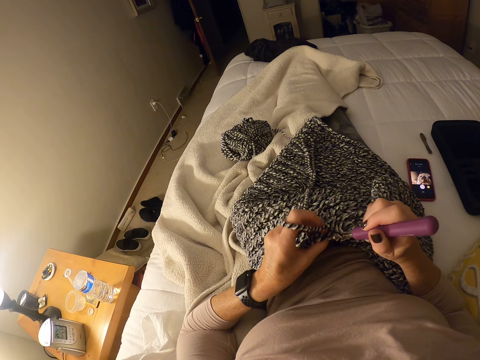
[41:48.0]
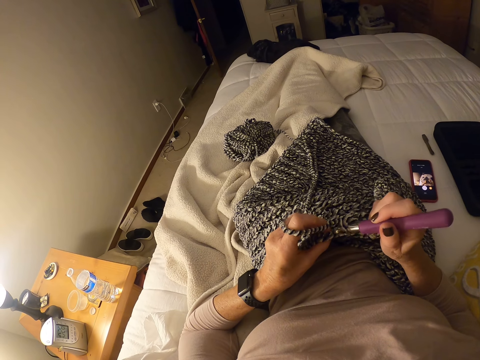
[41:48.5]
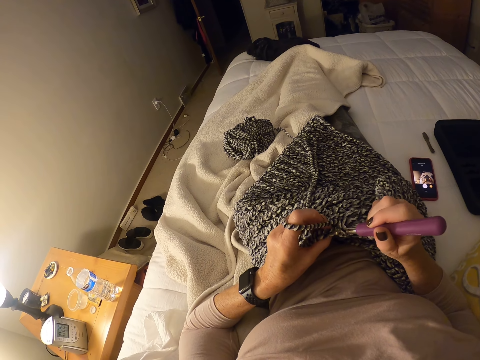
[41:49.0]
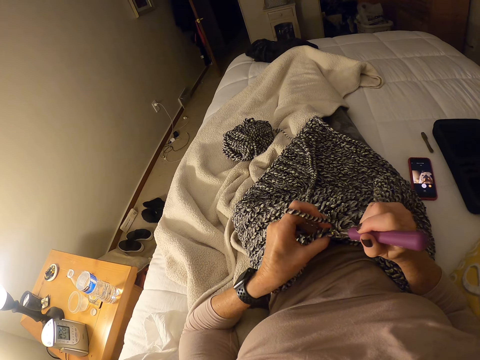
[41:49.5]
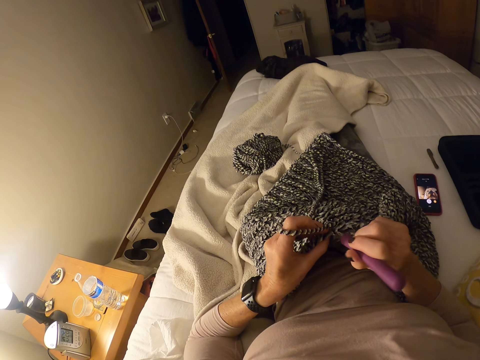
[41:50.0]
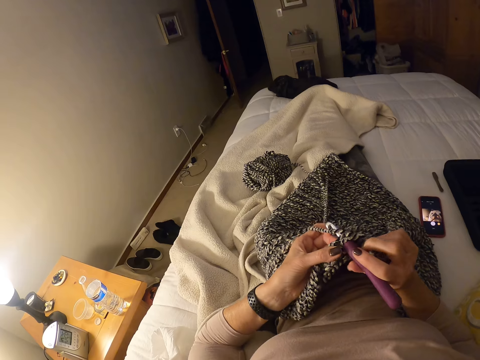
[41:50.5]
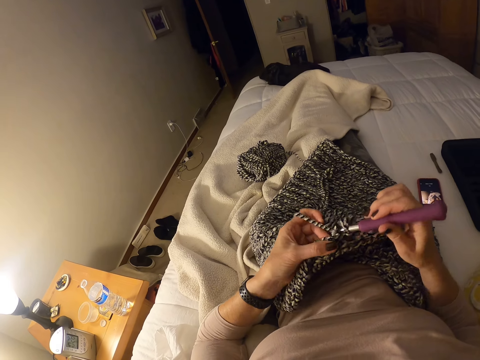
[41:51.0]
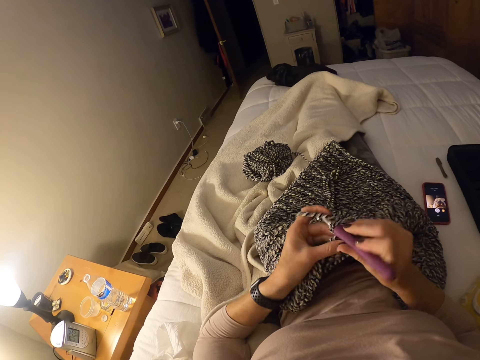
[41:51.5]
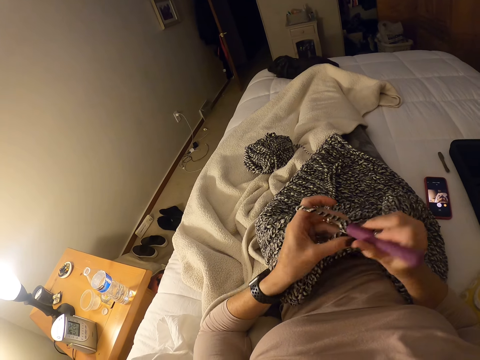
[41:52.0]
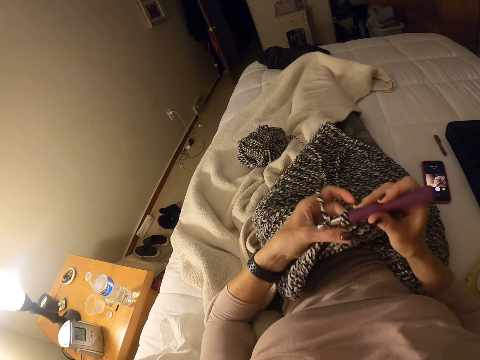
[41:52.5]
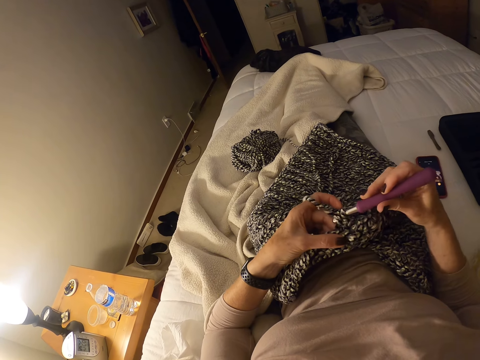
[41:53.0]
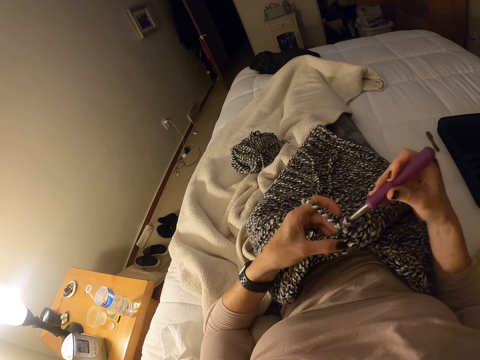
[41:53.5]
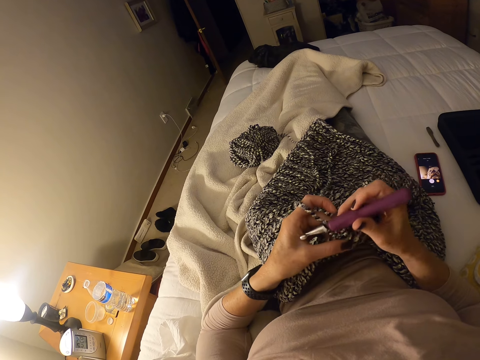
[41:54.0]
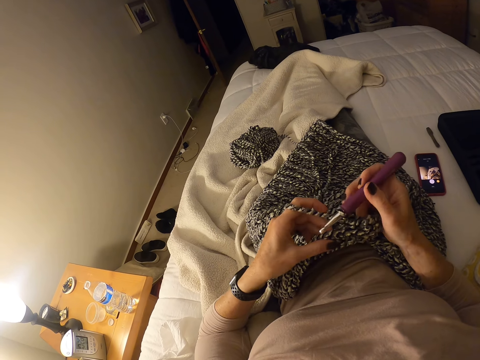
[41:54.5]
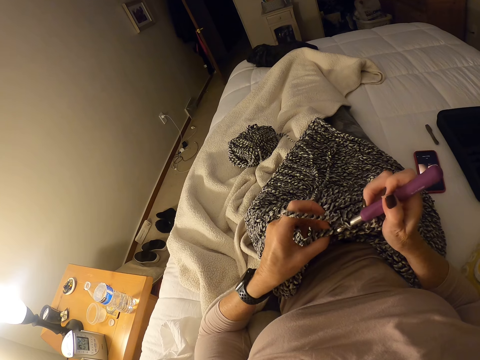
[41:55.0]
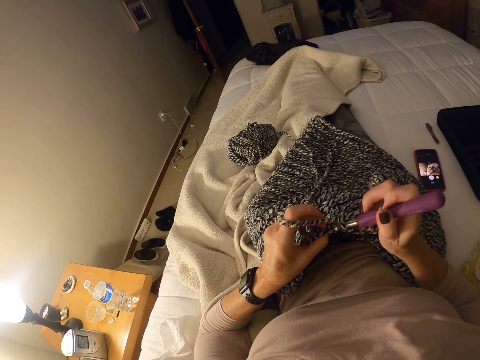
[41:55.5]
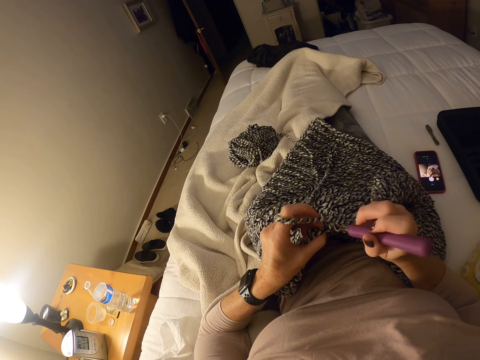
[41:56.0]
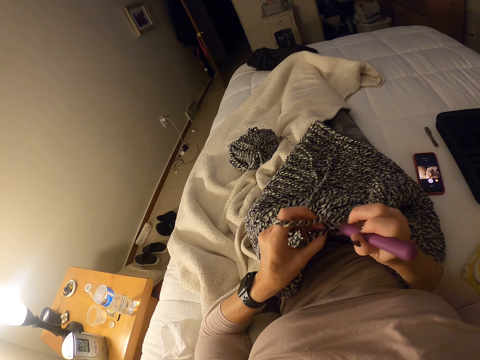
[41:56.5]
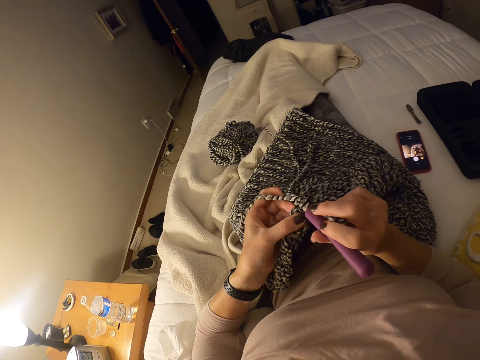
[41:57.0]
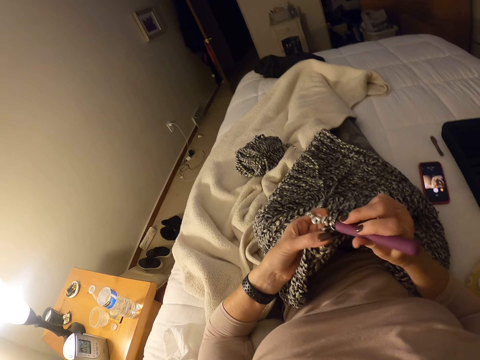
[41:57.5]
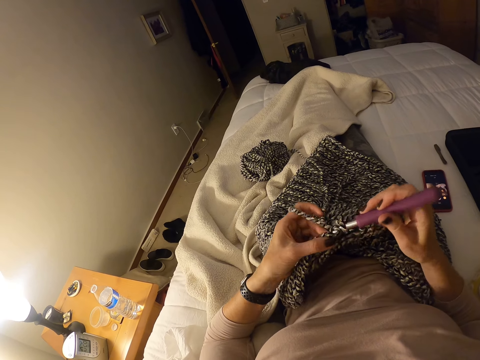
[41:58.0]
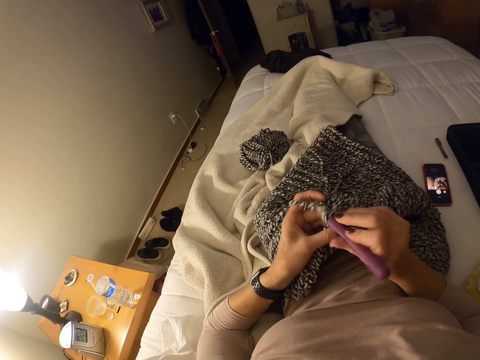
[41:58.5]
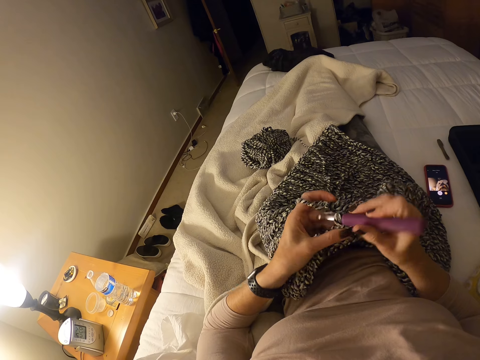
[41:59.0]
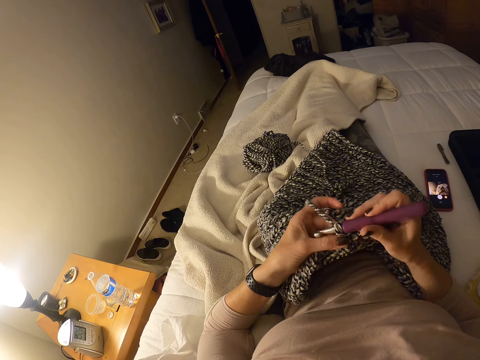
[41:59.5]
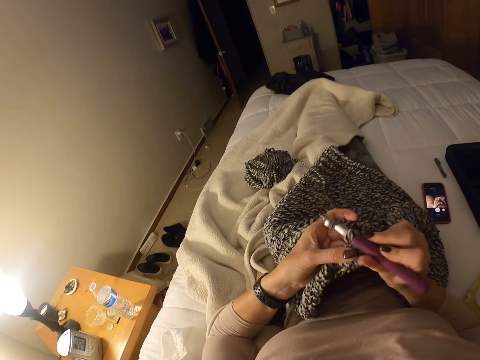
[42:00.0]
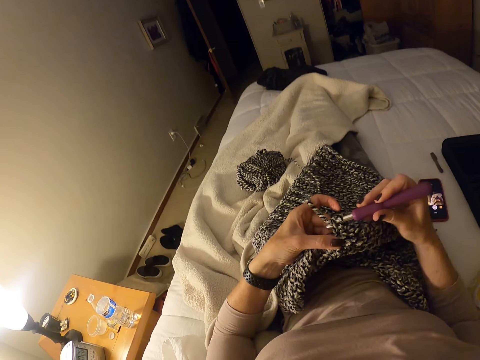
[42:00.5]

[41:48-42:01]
The camera wearer moves her left hand to the left on the crochet cloth. She crochets the strip of yarn into a cloth with the crochet hook and her left hand.

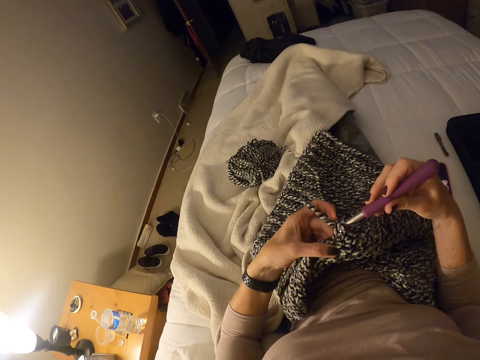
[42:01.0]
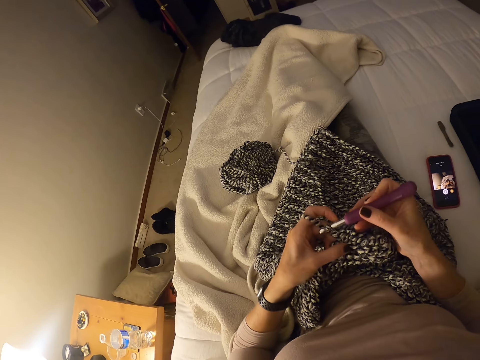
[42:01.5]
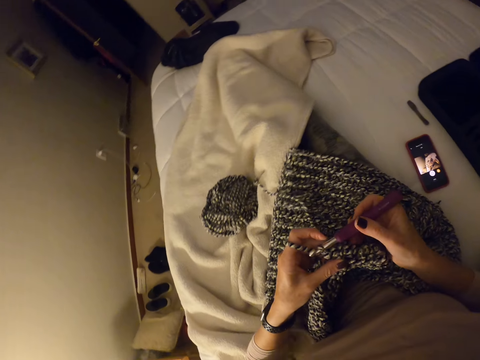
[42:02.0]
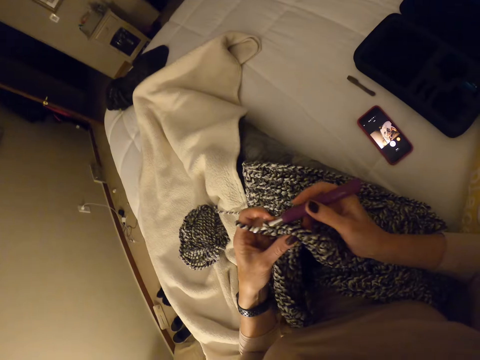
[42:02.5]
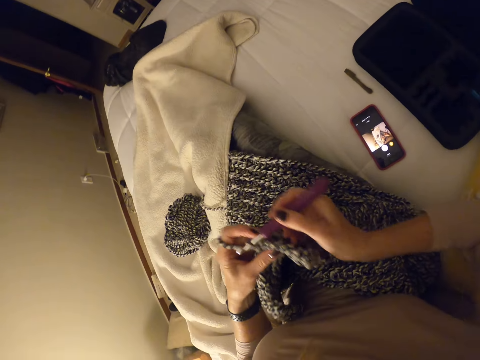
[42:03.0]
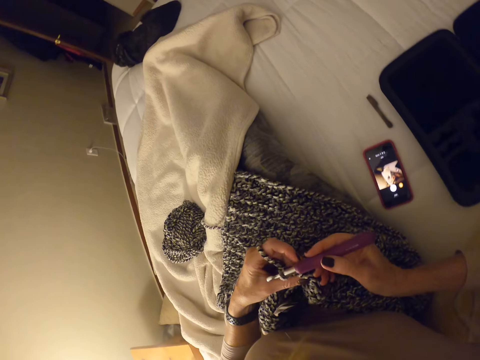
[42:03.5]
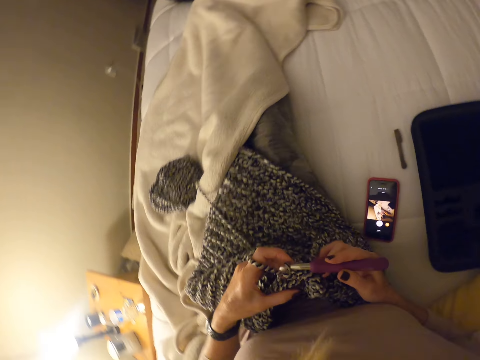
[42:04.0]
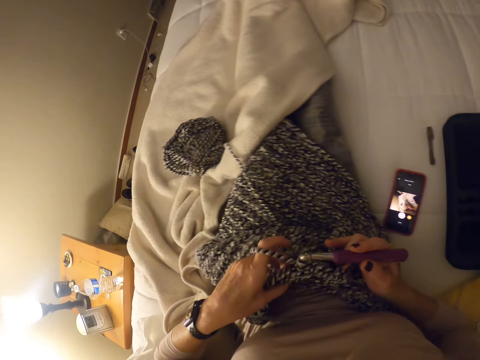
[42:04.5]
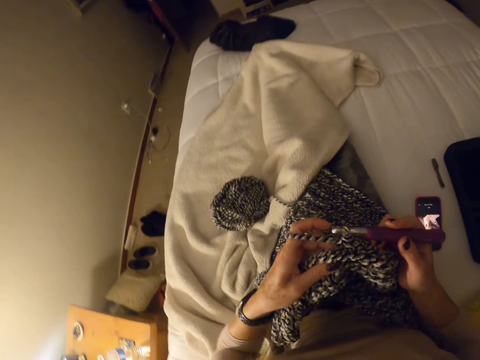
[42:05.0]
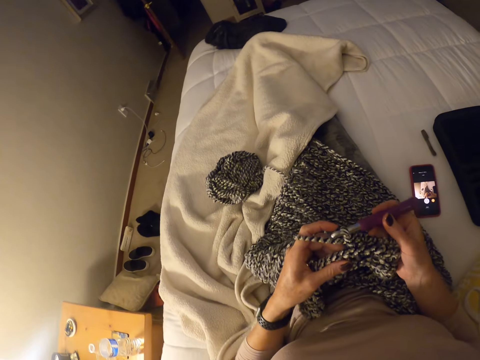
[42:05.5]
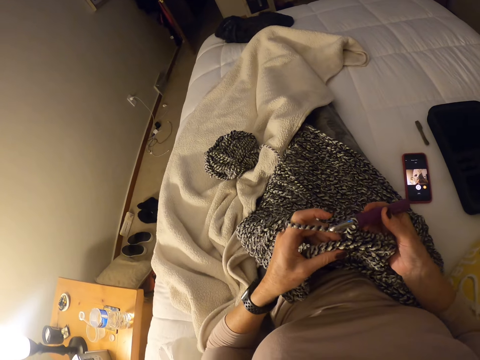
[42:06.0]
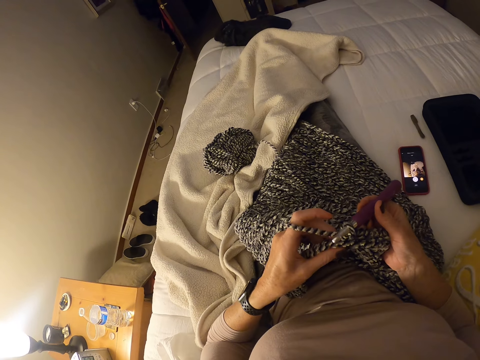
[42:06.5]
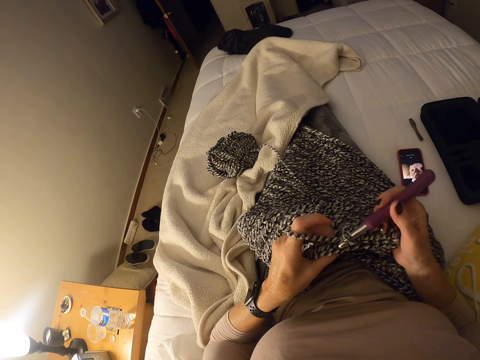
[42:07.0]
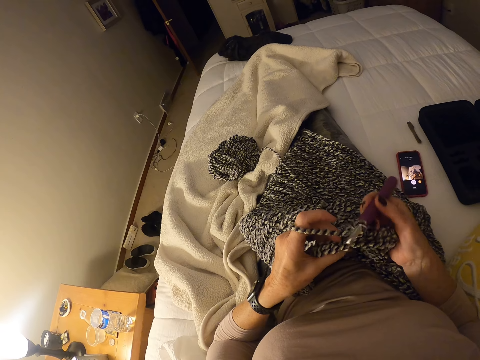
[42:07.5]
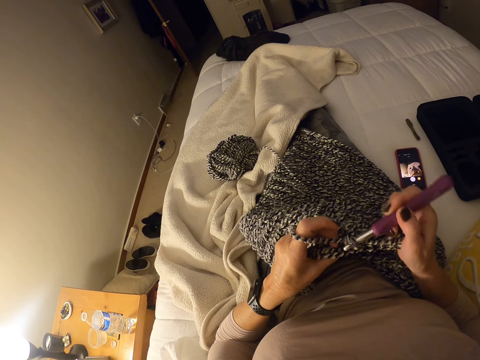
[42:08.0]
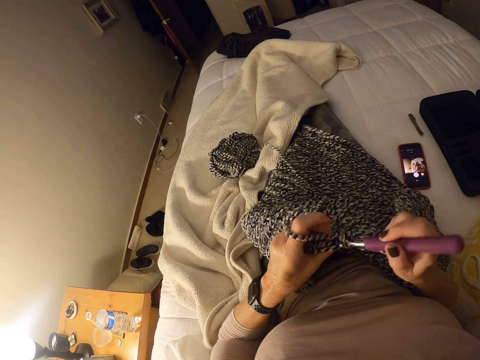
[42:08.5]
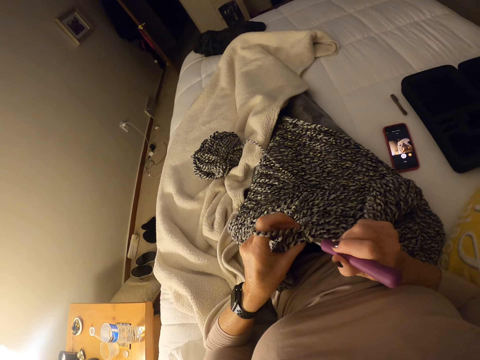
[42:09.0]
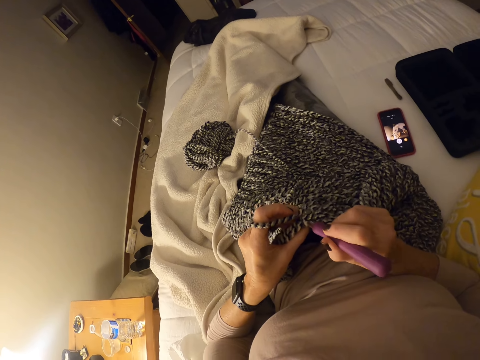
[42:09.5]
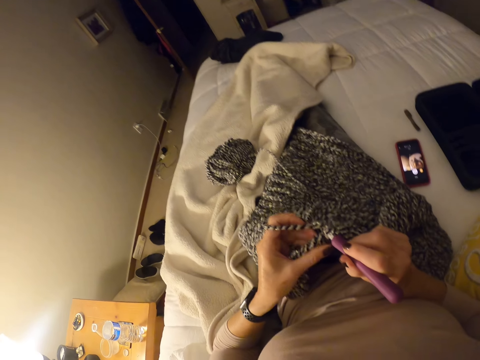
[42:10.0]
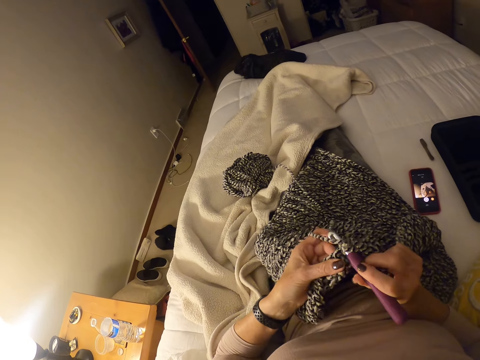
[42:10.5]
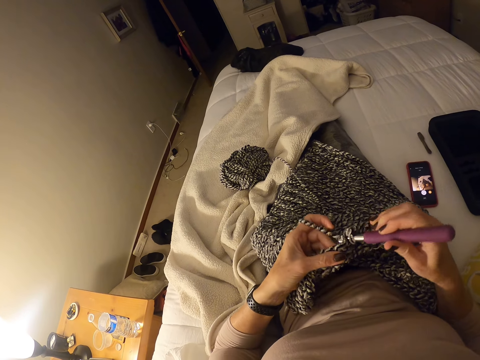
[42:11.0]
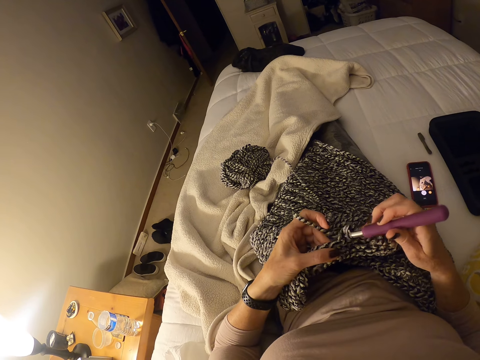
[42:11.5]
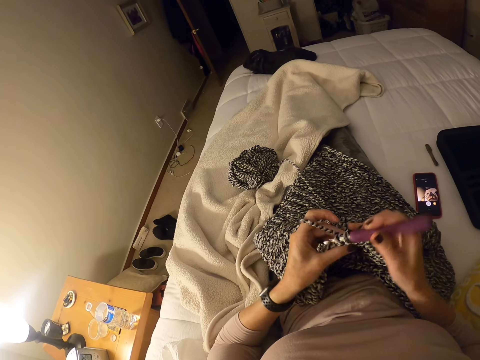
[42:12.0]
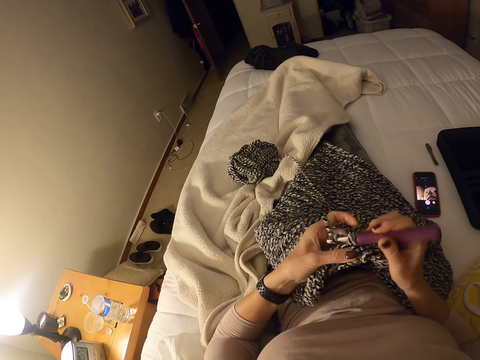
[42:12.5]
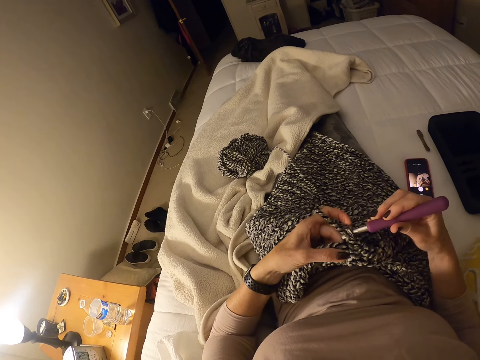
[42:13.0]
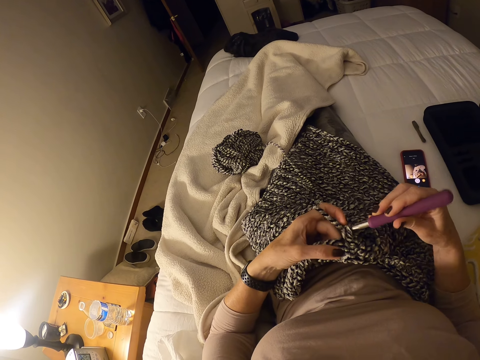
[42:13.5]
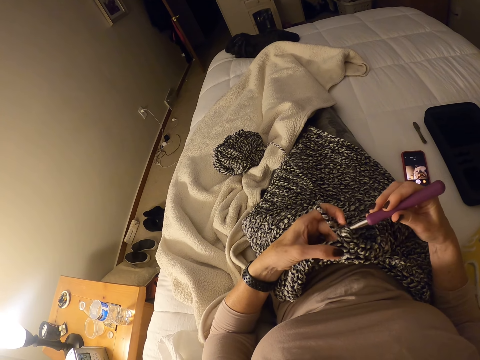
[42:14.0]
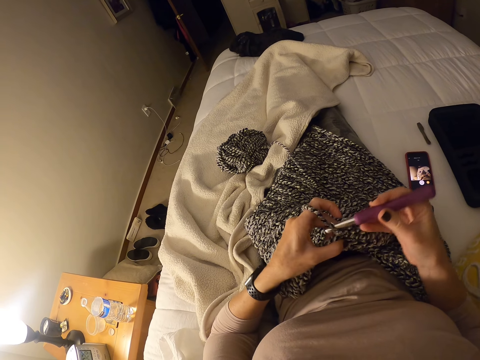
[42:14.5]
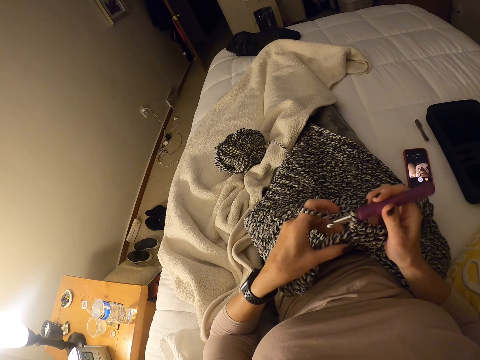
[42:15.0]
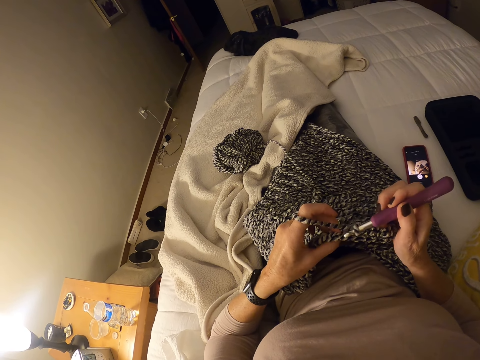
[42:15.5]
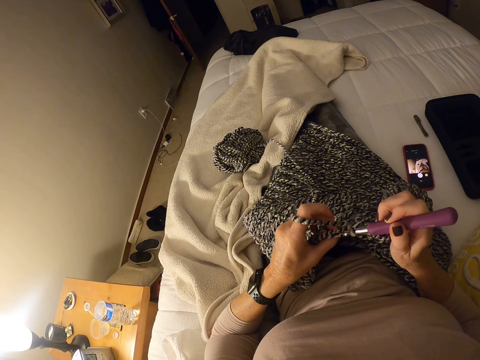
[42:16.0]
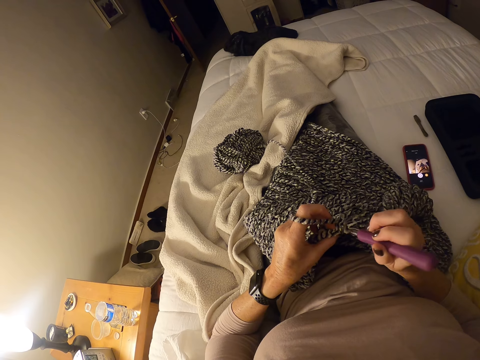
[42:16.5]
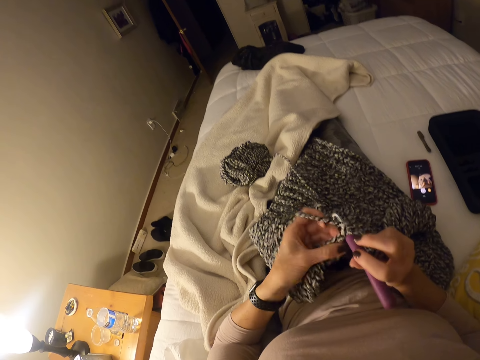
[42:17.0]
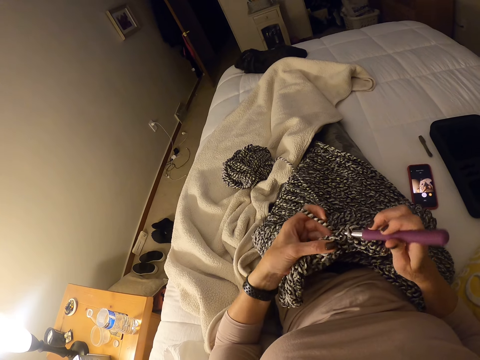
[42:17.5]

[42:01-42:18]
The camera wearer adjusts her position on the bed. She lifts the crochet. She crochets the strip of yarn into a cloth with the crochet hook and her left hand. She adjusts her left hand to the left on the crochet cloth. She crochets the strip of yarn into the cloth with the crochet hook and her left hand.
